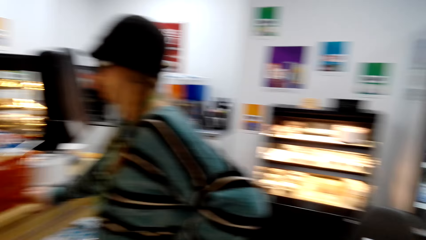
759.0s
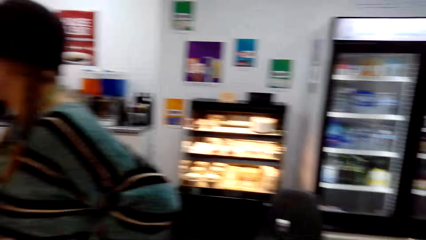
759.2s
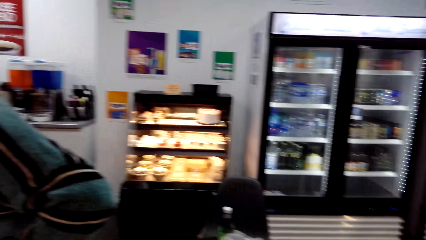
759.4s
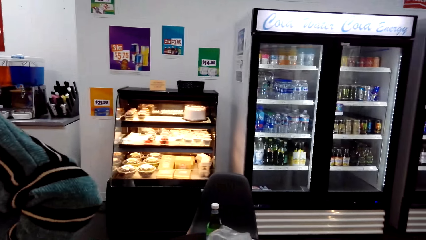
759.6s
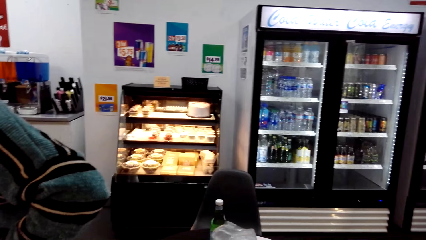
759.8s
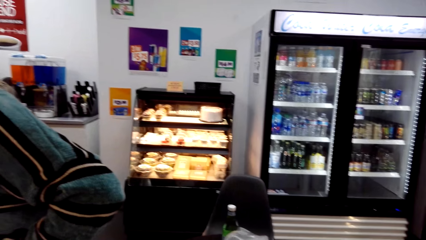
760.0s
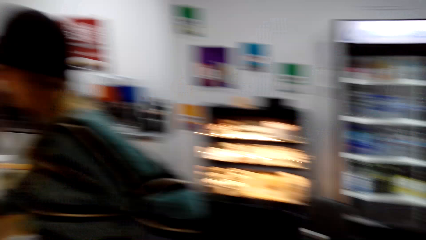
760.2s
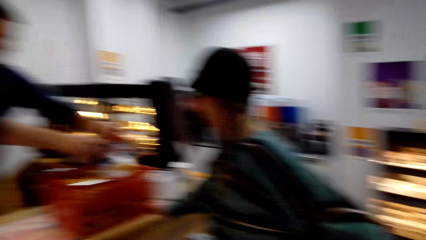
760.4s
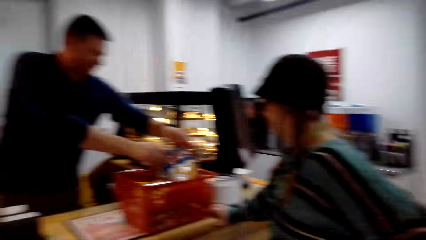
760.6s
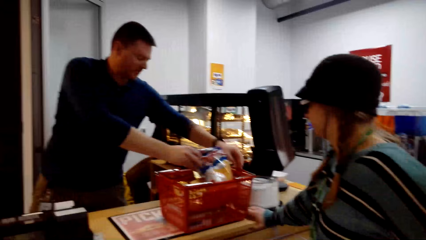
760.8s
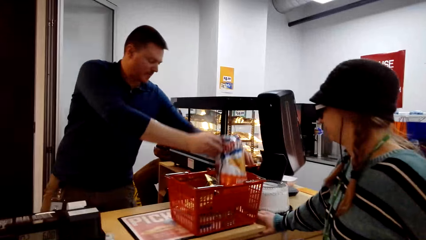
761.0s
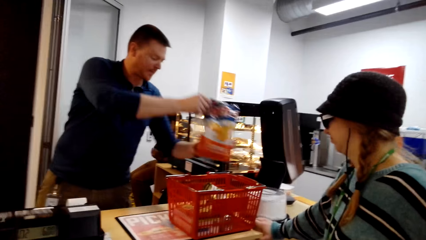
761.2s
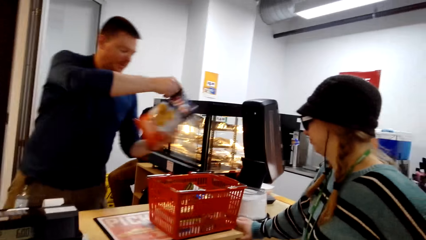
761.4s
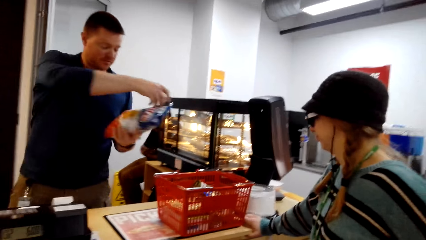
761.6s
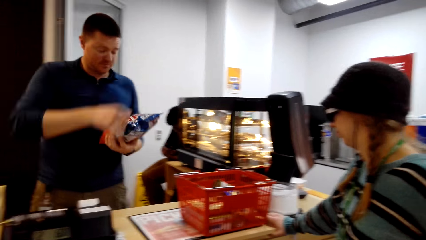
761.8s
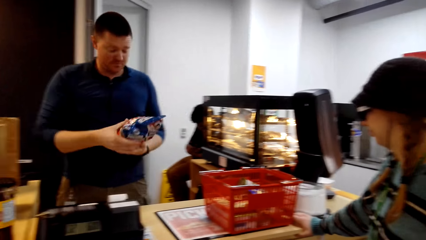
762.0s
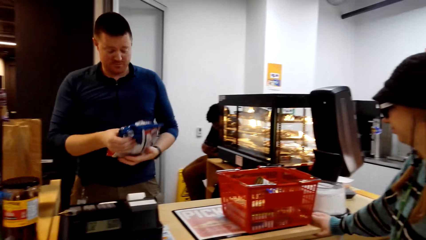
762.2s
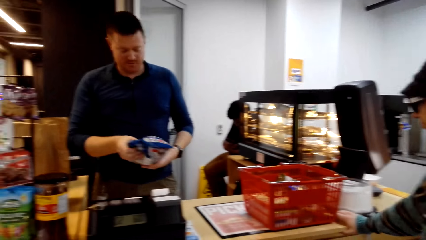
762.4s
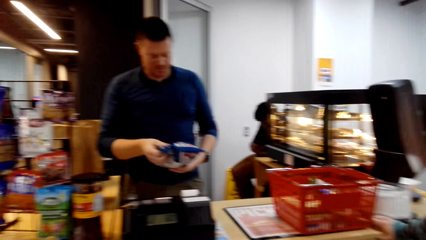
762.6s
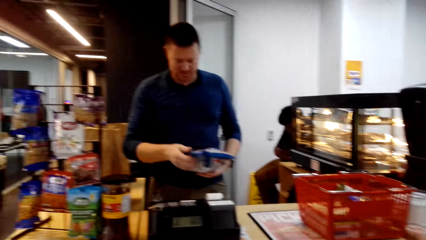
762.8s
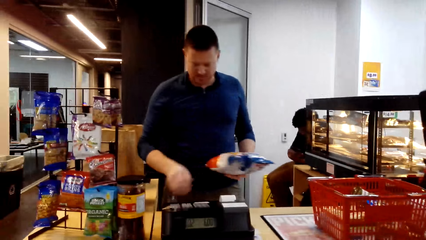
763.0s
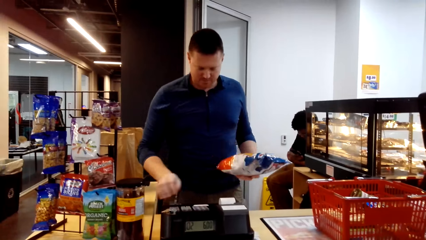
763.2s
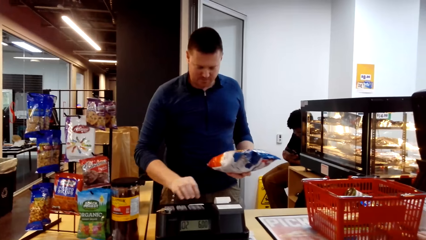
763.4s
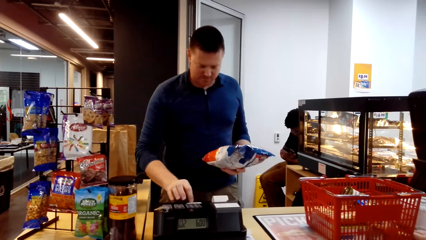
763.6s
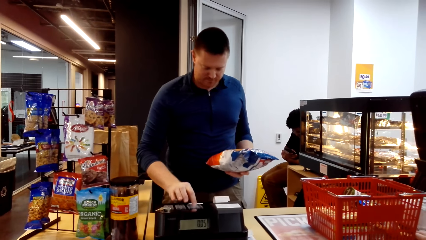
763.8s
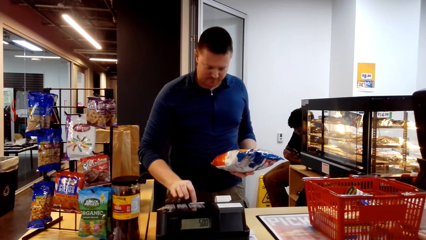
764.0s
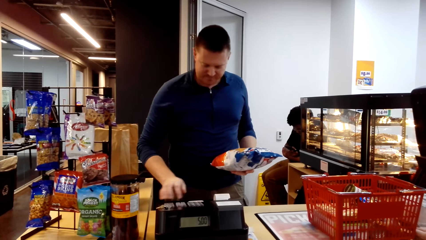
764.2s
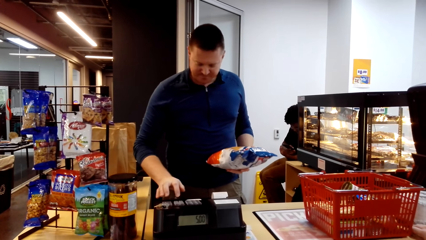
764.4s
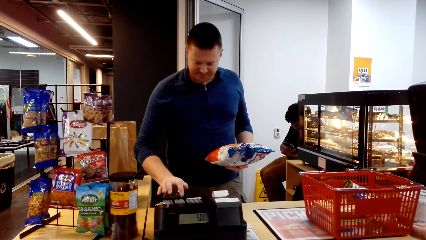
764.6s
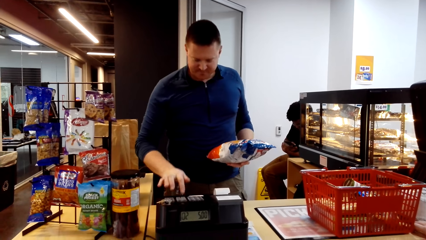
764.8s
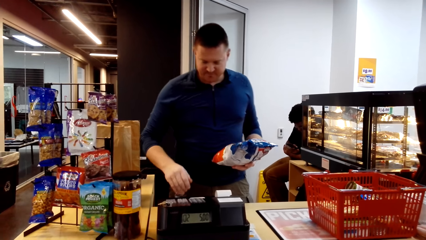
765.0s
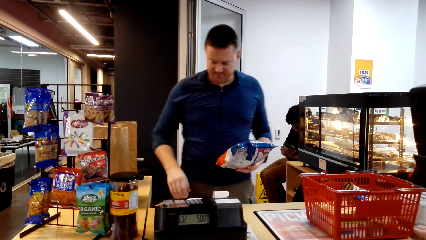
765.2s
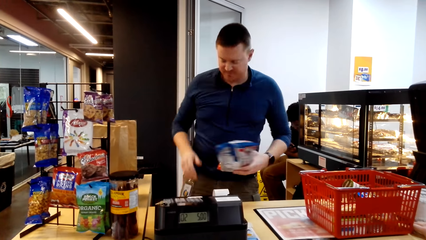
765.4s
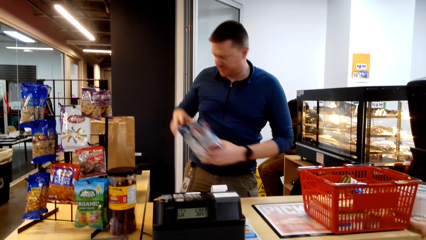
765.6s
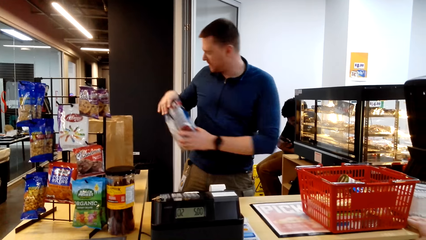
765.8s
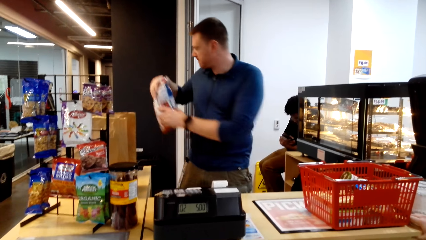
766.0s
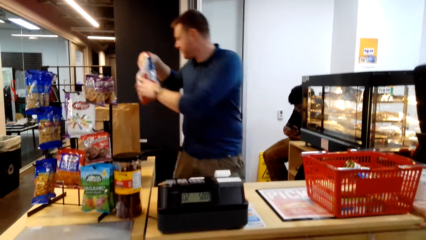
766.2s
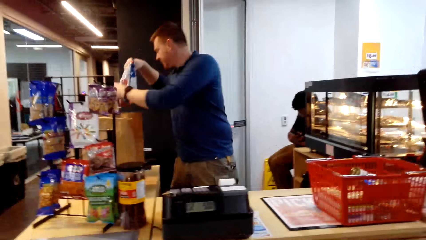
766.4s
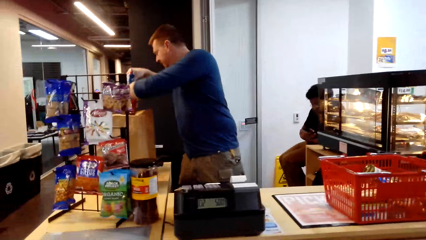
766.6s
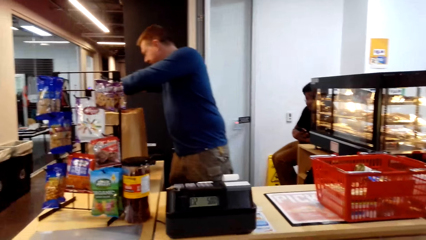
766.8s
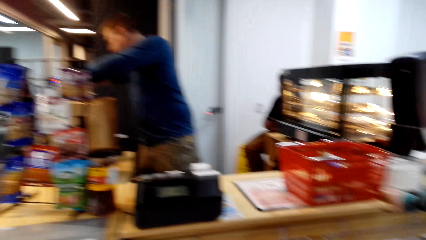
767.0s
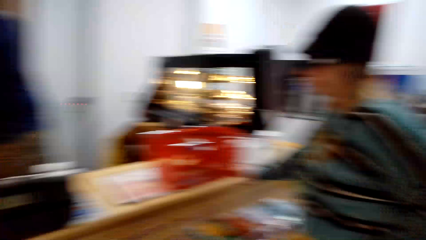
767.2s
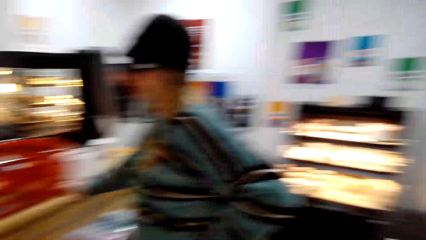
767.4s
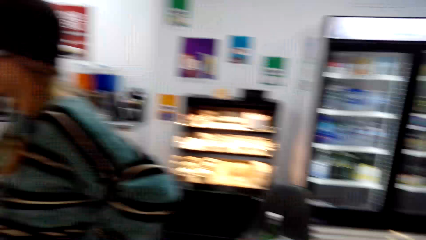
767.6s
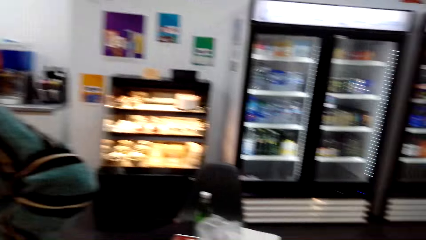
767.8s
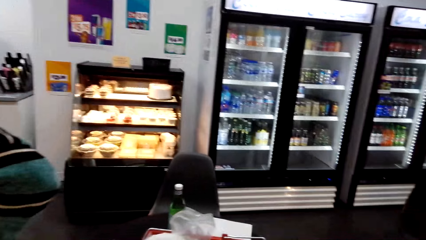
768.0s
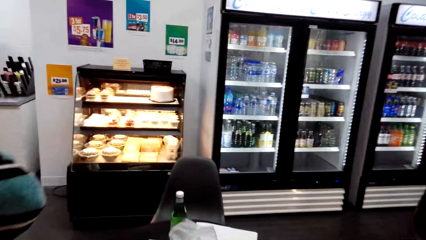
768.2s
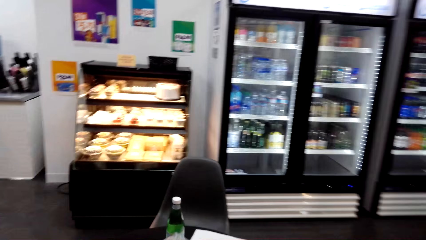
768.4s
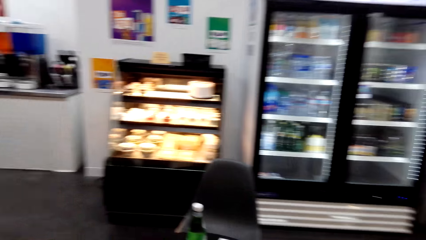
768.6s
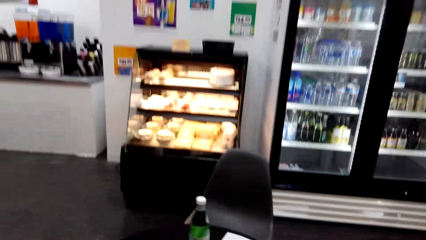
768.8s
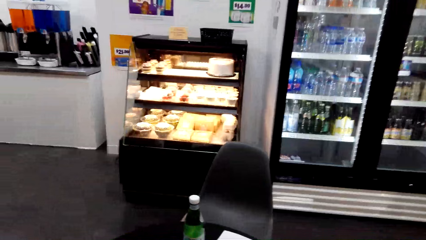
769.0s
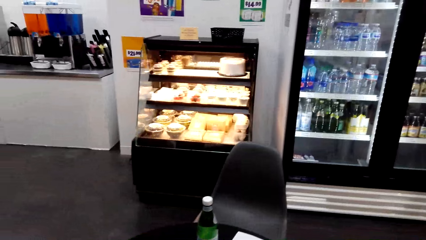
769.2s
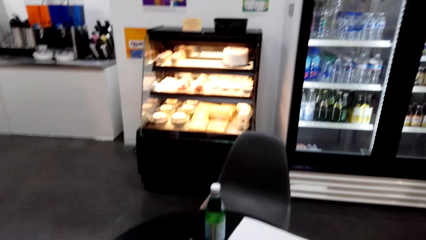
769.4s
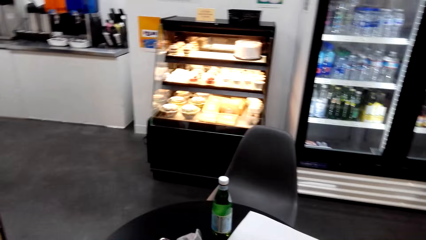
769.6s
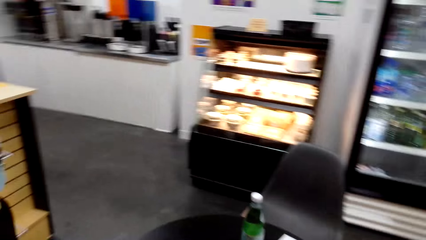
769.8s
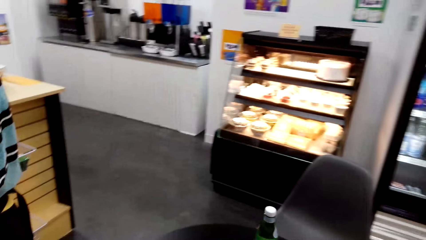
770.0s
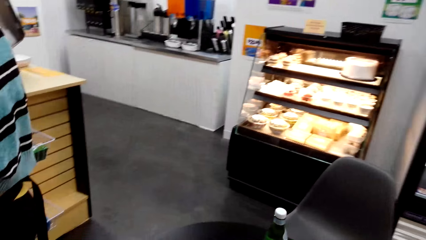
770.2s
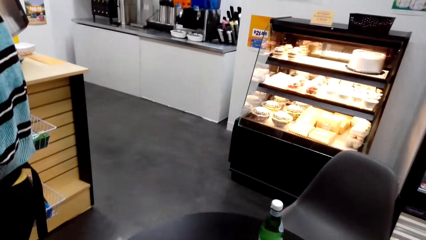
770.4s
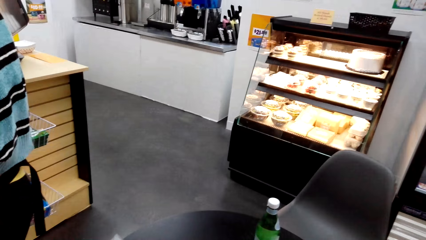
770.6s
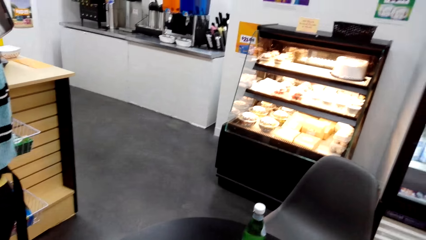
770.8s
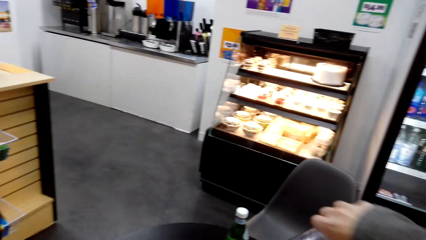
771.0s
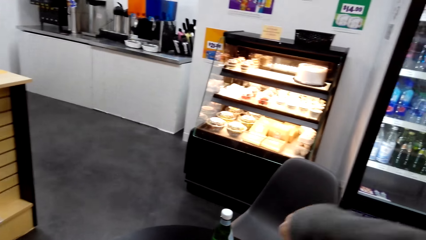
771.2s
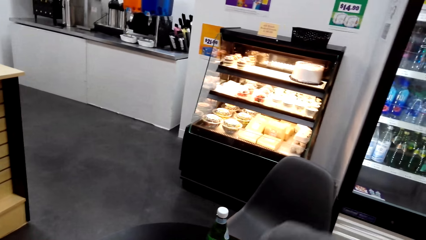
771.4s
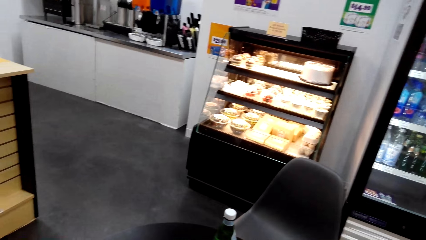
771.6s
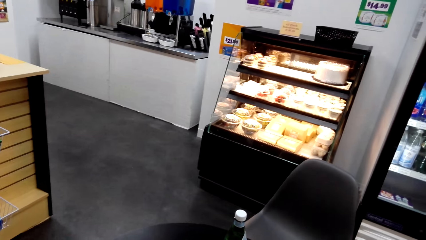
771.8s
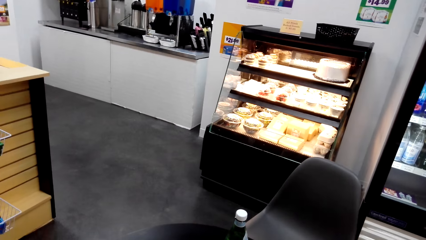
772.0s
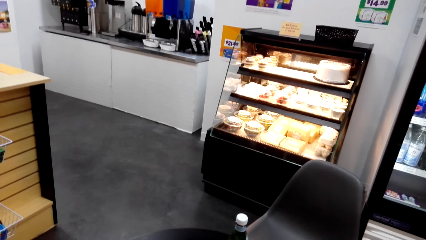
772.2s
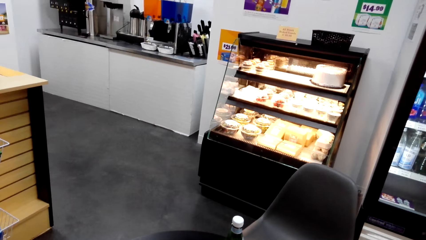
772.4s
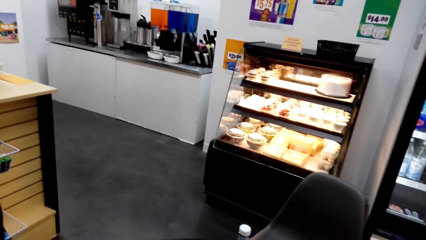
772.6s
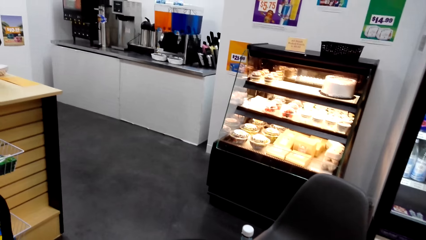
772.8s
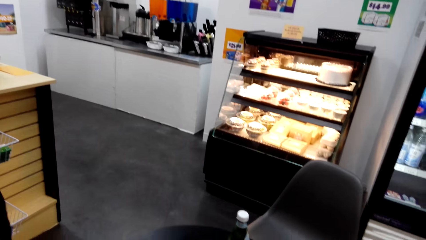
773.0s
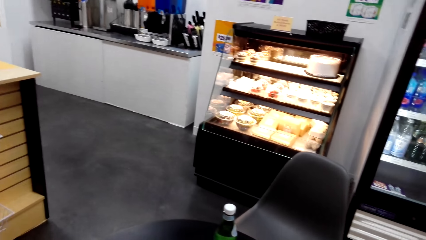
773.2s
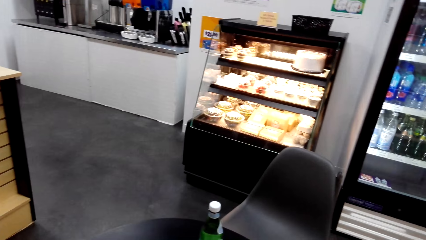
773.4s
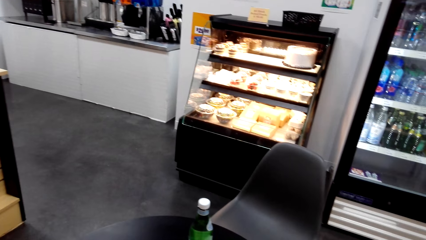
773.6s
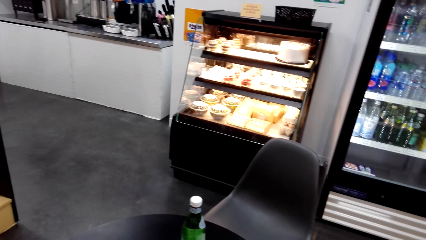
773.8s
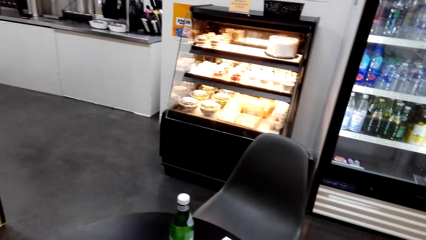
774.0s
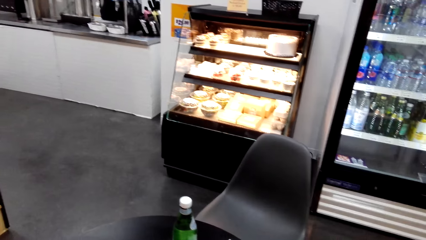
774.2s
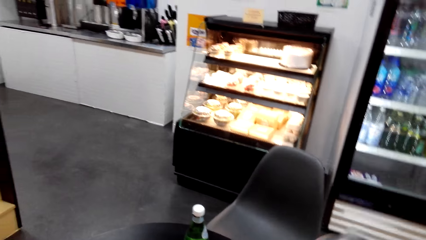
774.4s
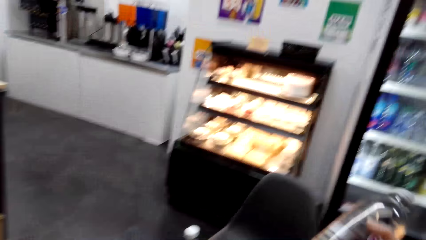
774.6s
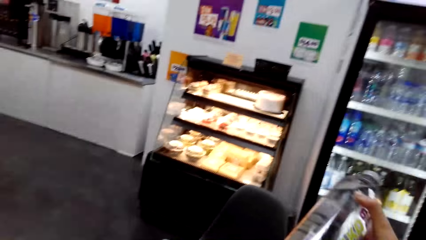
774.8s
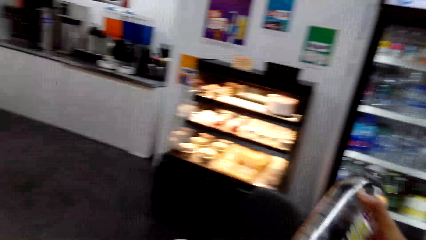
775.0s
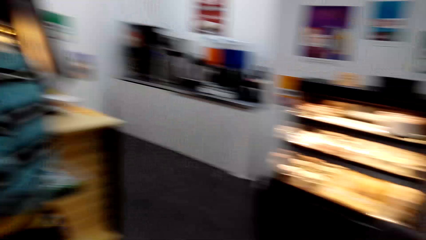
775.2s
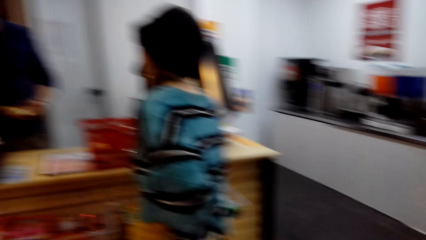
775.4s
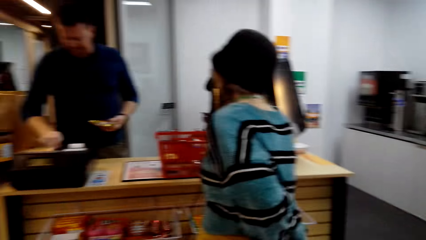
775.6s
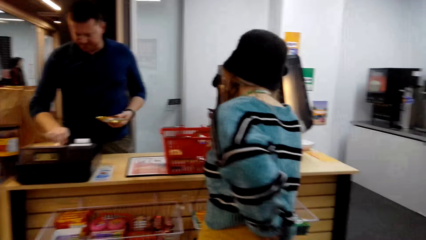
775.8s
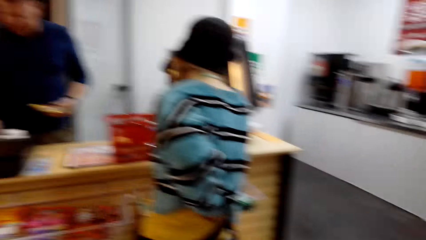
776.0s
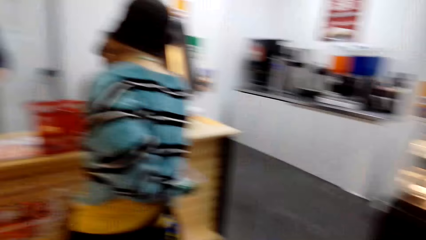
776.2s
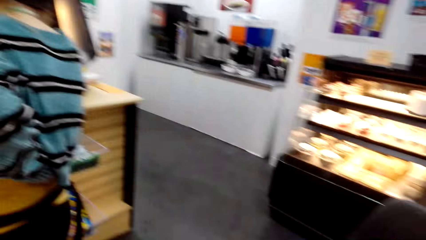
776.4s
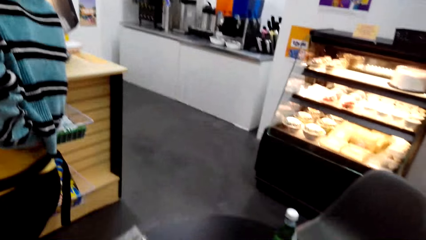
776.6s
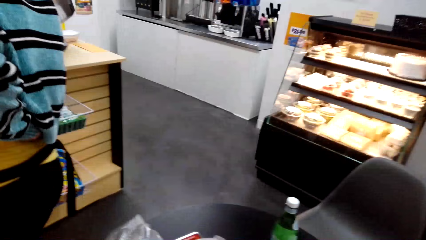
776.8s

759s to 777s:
A man takes an item, waffles, from the trolley basket. He looks at the item, presses the calculator button and puts the item in the packet. The camera wearer moves close to the table. They take the piece of paper on the table. They look at the bottle.
